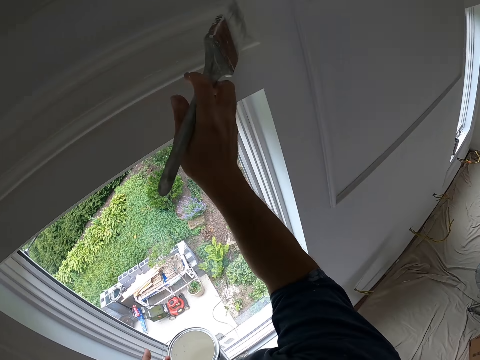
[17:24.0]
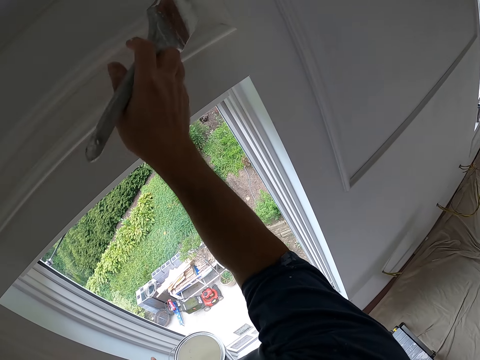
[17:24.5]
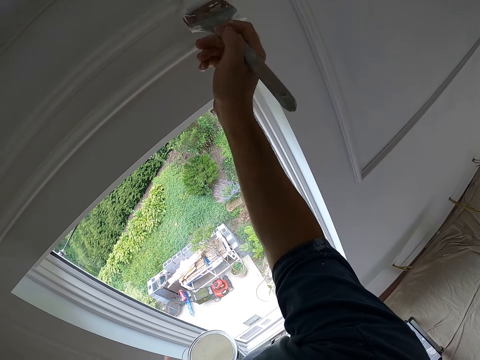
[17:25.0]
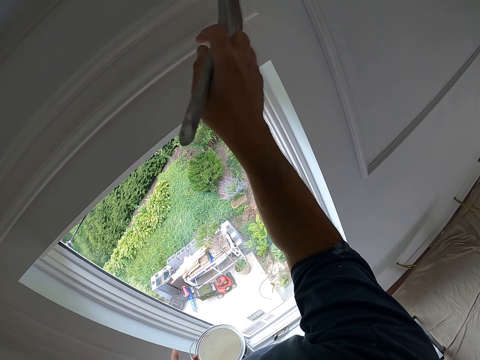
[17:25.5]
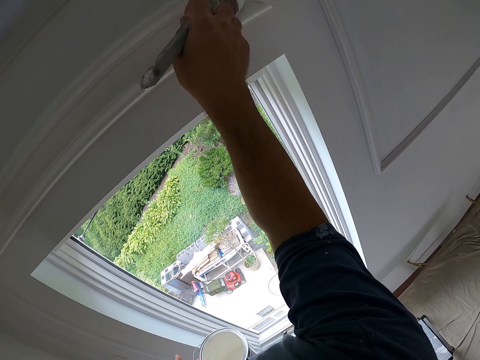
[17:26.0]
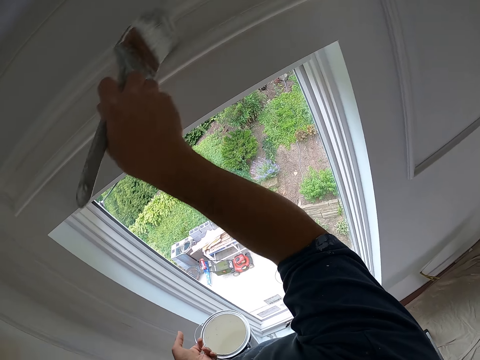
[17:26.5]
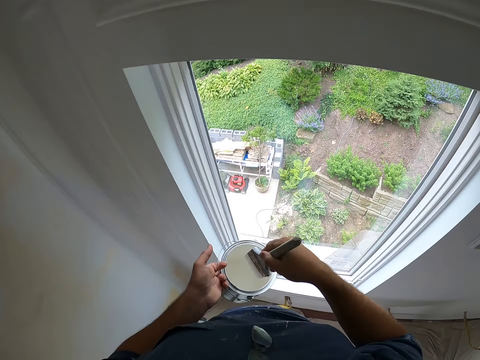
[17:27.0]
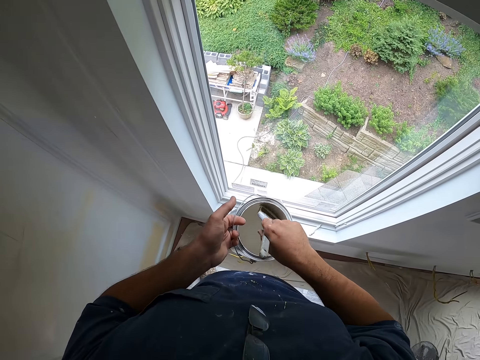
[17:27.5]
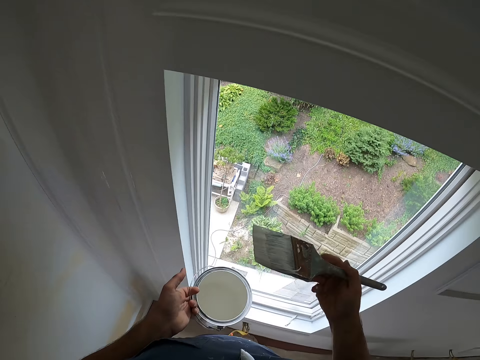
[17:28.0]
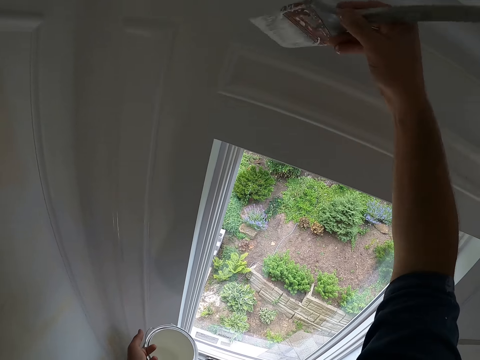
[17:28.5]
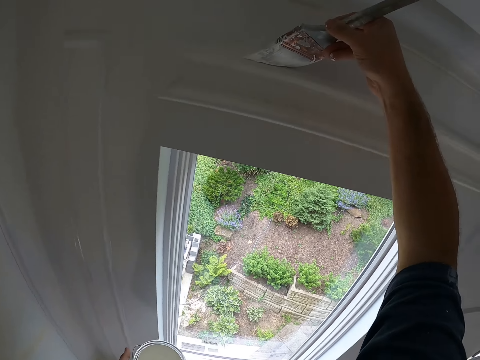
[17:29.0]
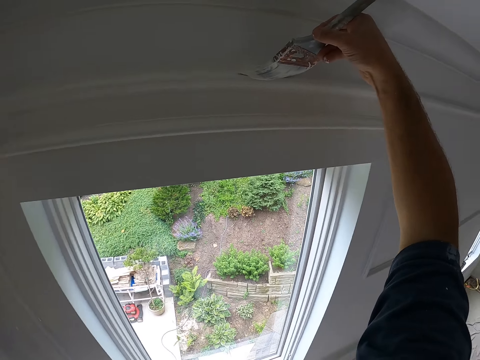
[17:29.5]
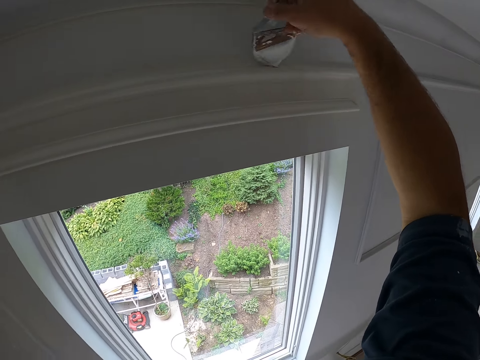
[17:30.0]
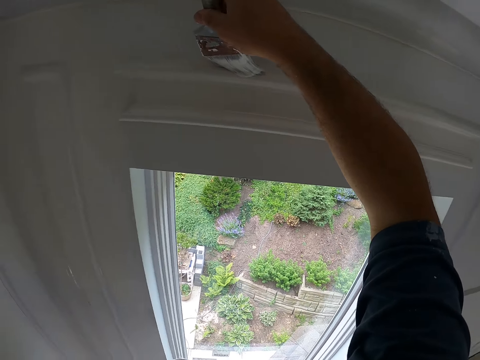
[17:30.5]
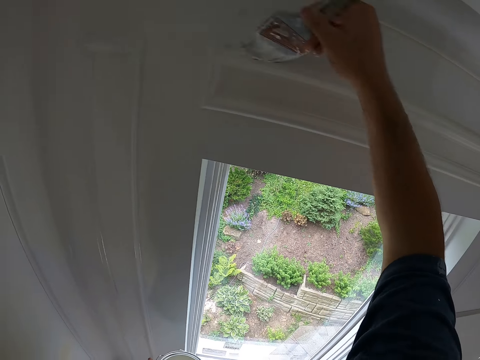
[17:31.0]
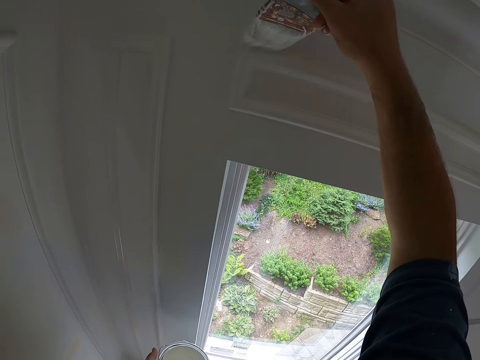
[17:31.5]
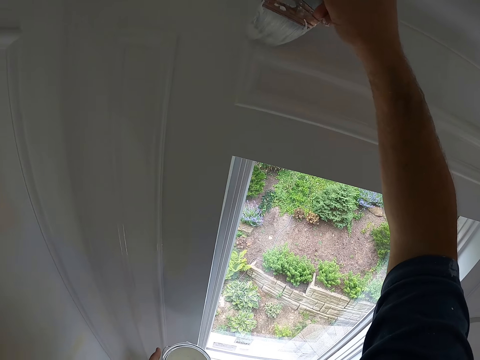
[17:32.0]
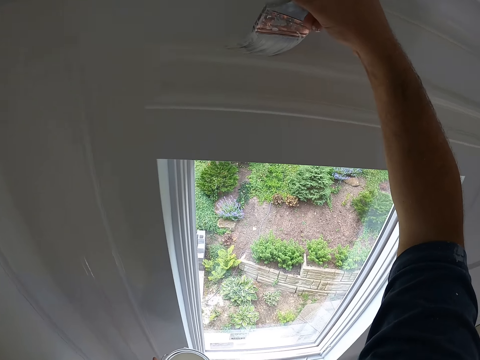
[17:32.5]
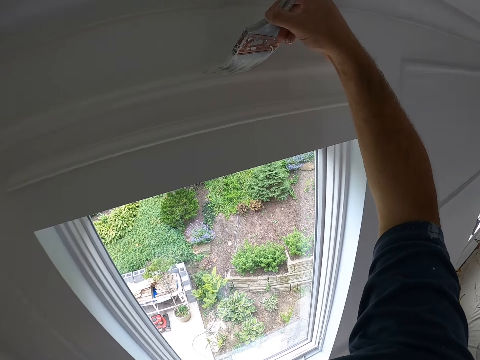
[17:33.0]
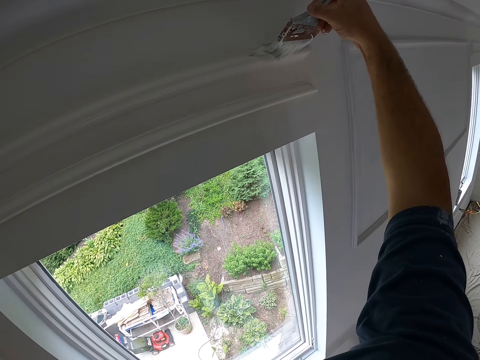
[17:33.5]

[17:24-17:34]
The camera wearer dips the painting brush in the paint can. They paint the window with the painting brush. They paint the wall with the brush.

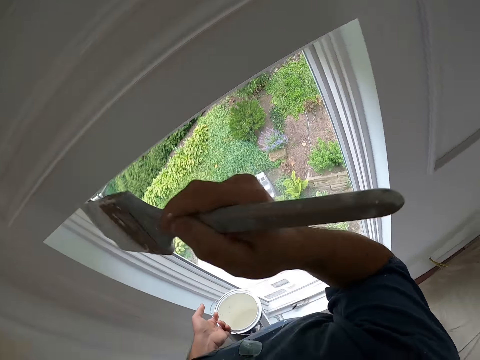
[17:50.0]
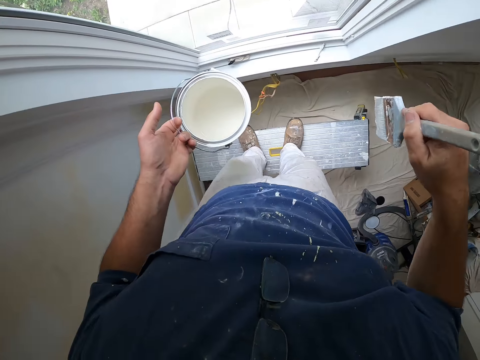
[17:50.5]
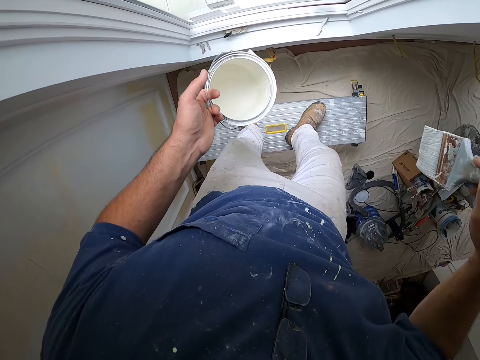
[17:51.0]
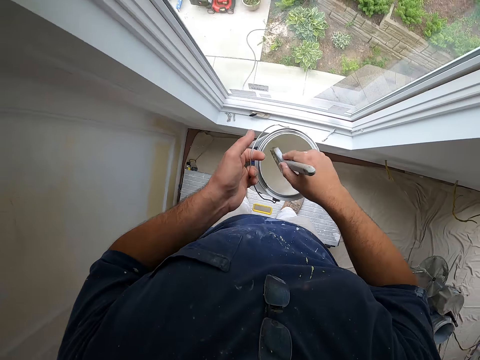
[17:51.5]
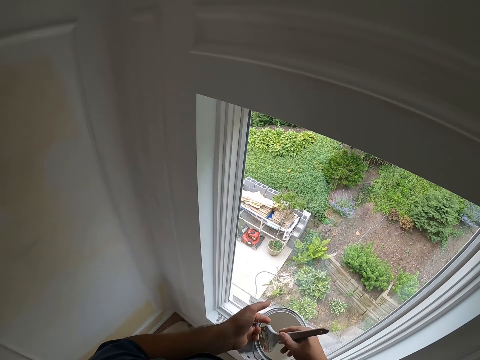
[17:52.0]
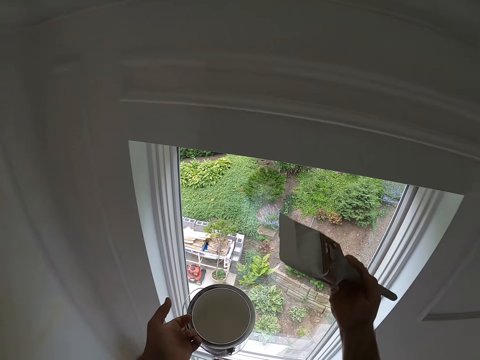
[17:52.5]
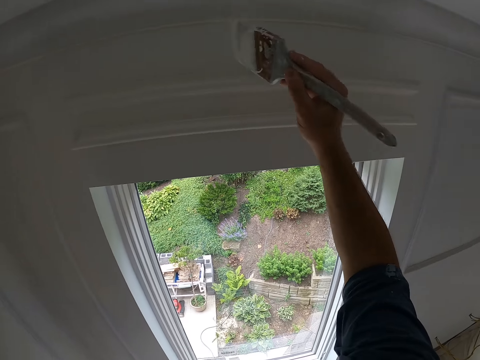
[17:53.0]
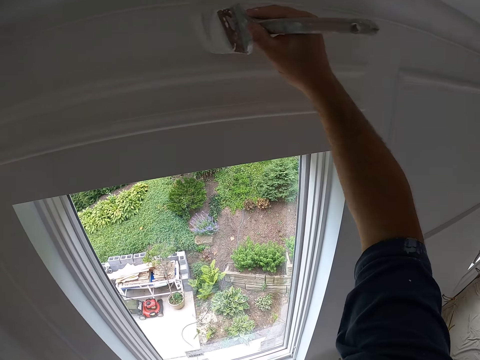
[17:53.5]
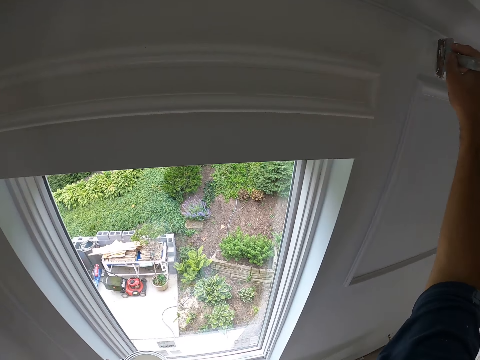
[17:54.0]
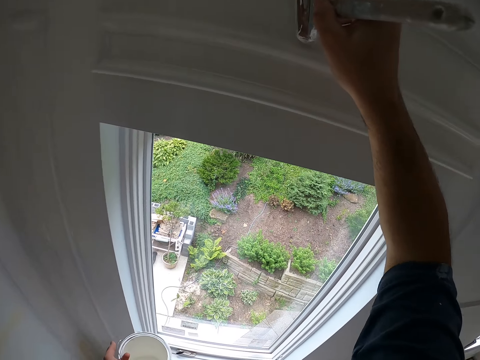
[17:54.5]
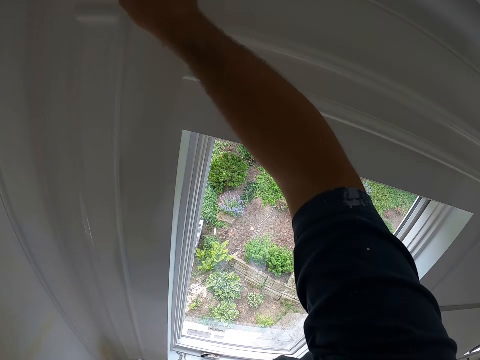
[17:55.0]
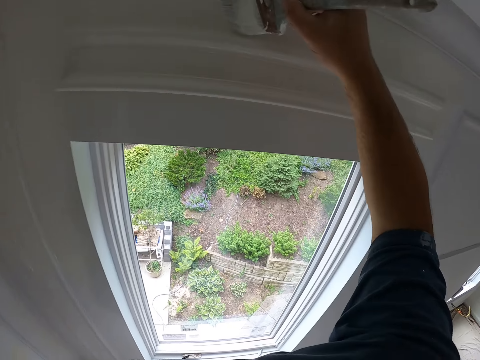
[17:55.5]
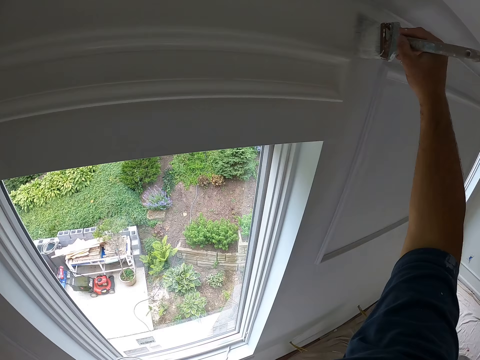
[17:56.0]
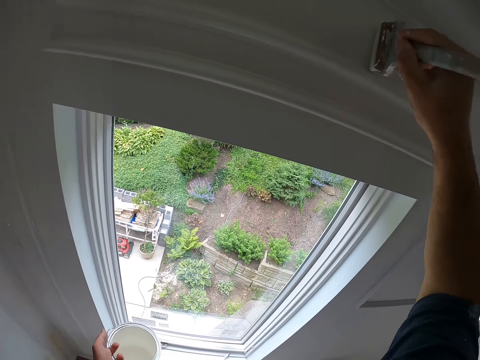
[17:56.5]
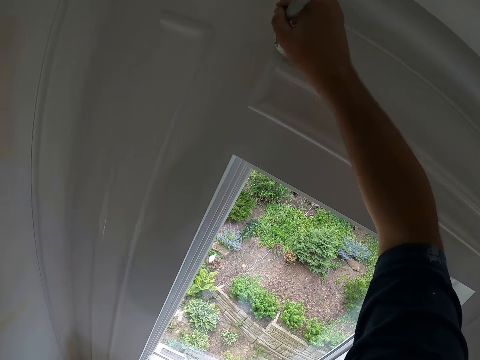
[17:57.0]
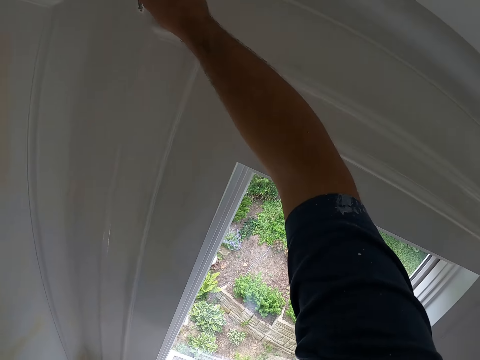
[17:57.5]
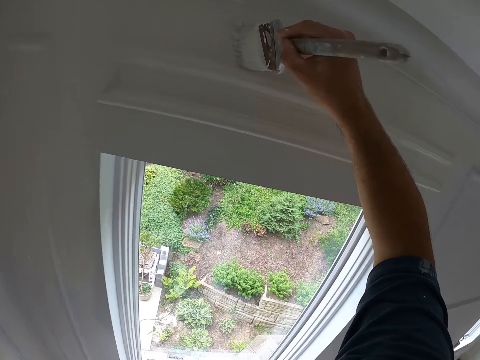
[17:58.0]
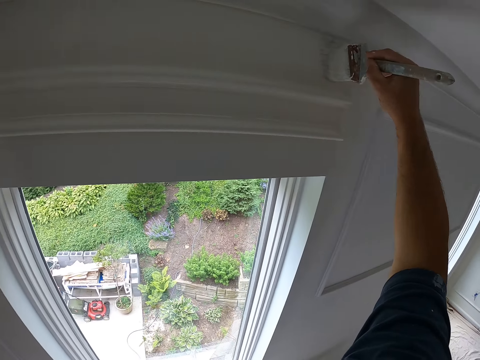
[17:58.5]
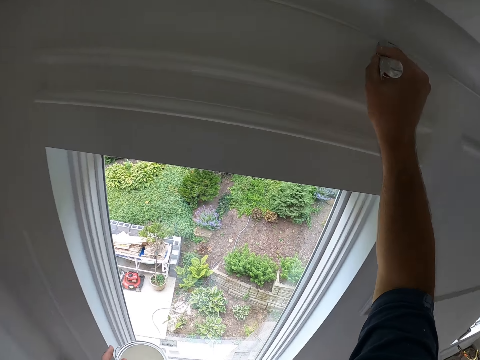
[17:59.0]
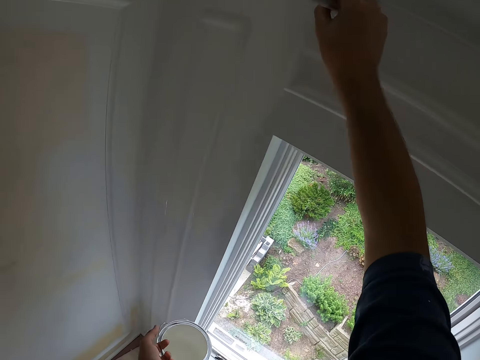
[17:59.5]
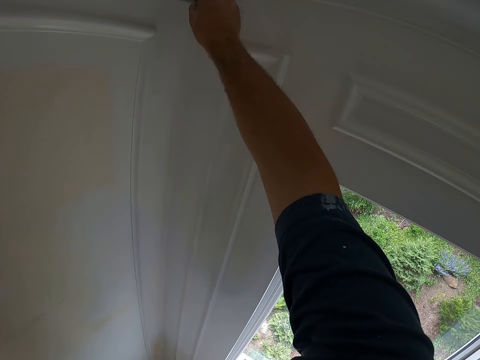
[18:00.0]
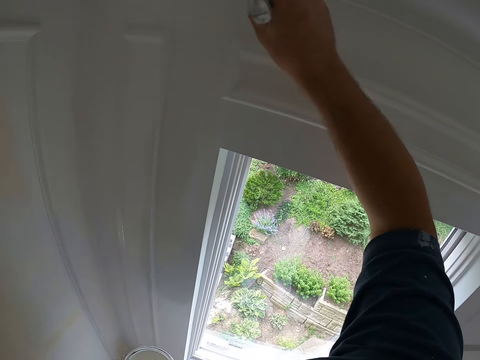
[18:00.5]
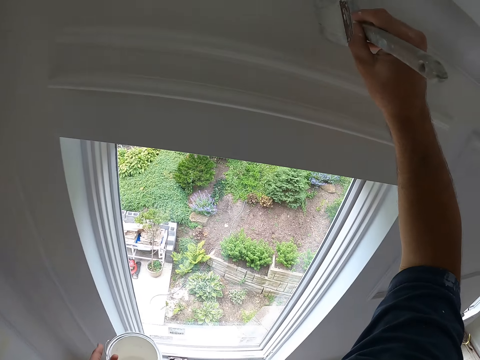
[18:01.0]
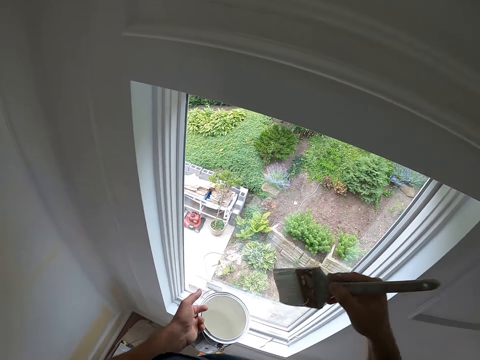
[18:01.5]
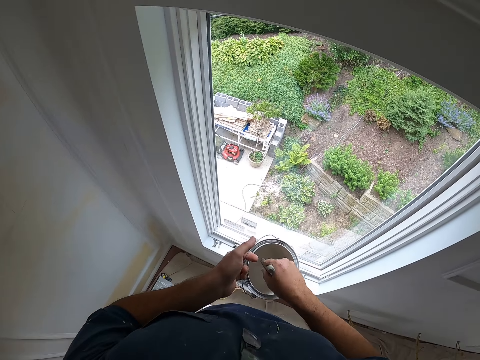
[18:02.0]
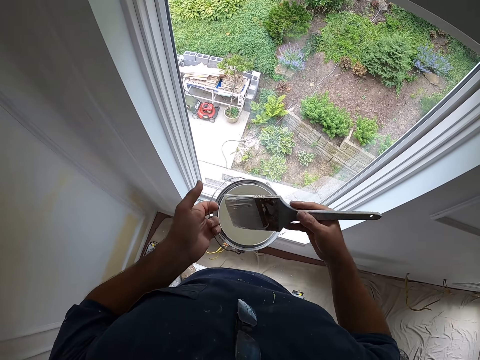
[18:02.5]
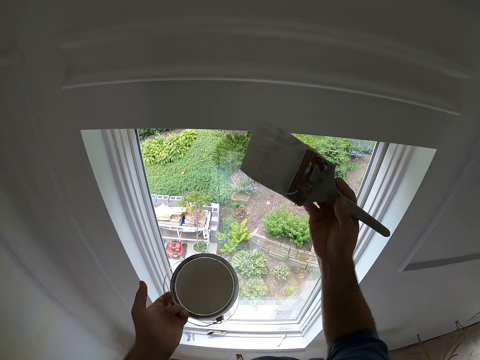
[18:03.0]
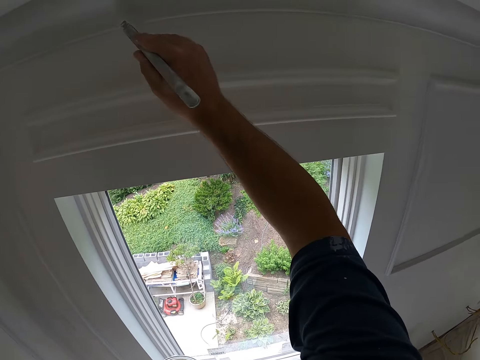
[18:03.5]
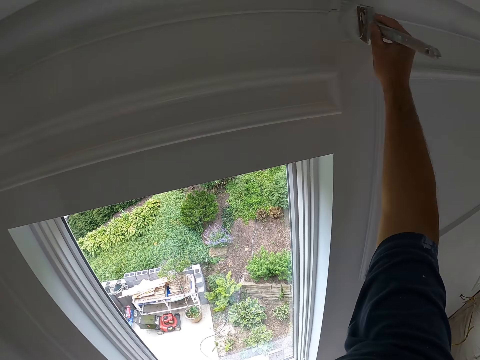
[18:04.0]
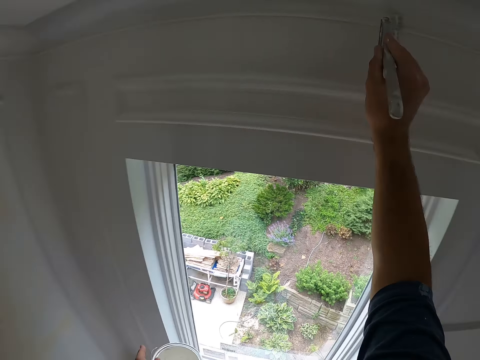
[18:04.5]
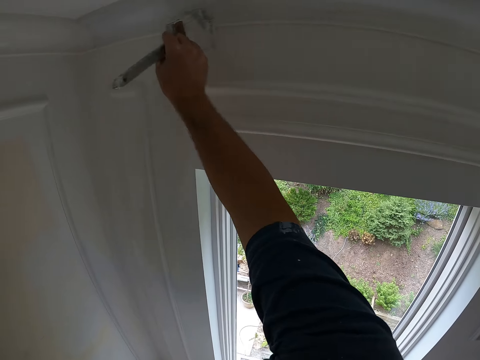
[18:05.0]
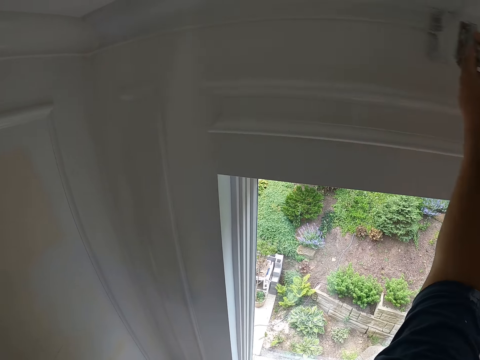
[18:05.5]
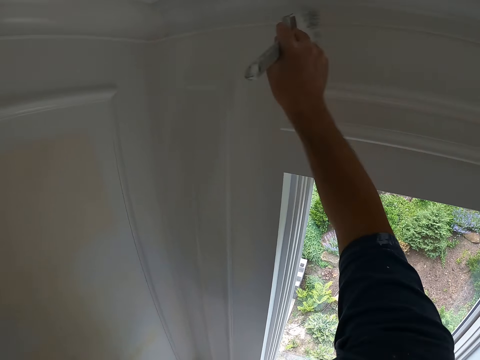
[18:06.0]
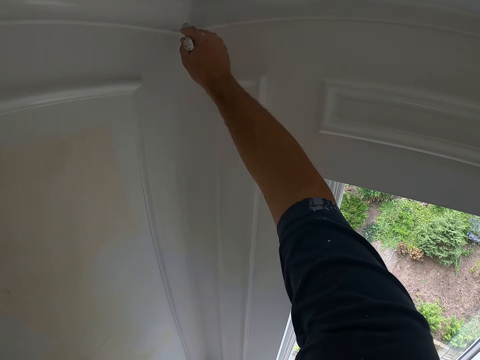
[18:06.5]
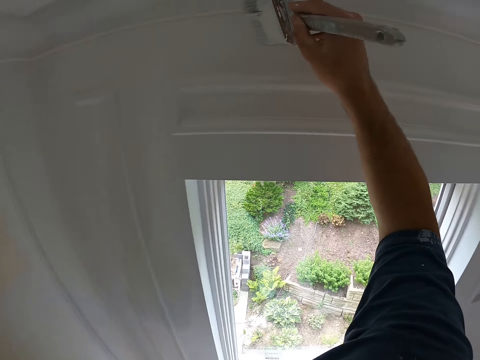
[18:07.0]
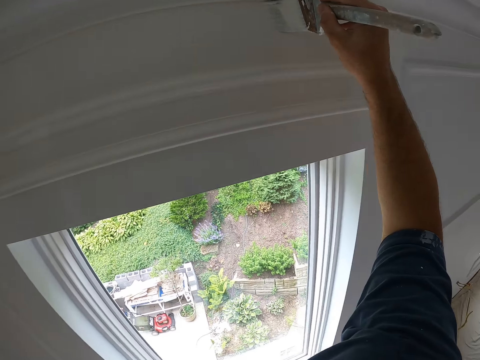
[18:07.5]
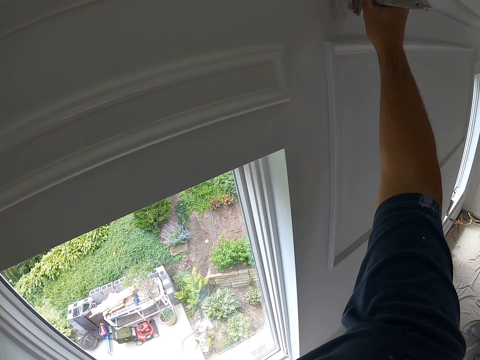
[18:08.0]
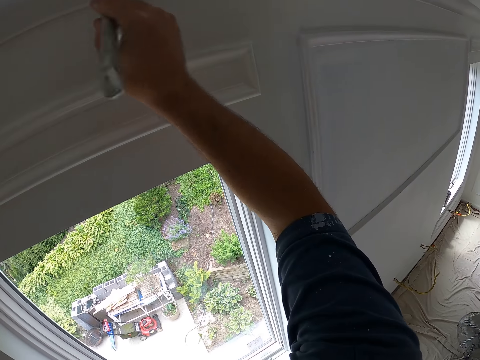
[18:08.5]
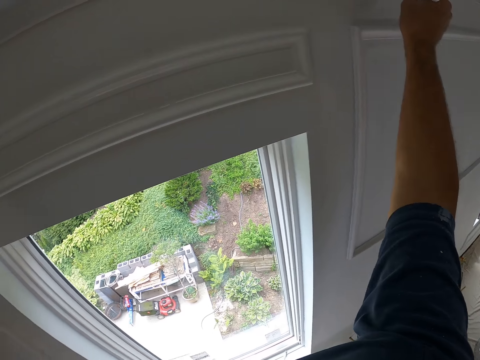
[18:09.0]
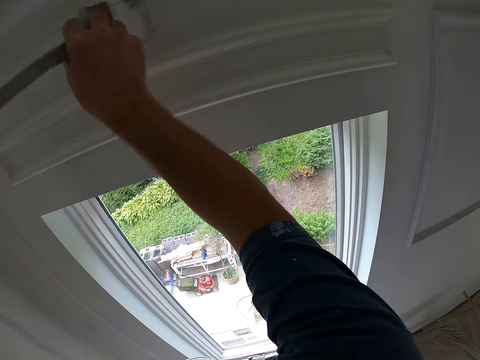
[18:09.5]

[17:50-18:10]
The camera wearer dips the painting brush in the paint can. They paint the window with the painting brush. They paint the wall with the brush. They dip the painting brush in the paint can. They paint the window with the painting brush. They paint the wall with the brush.
